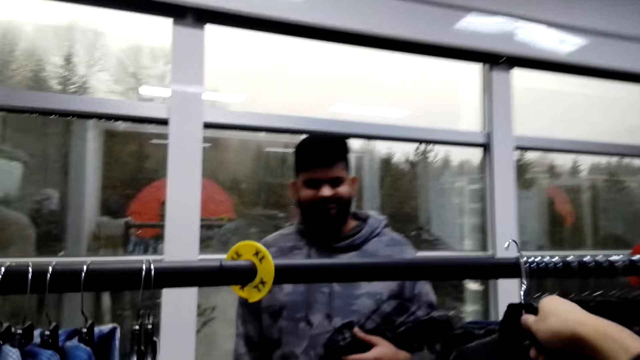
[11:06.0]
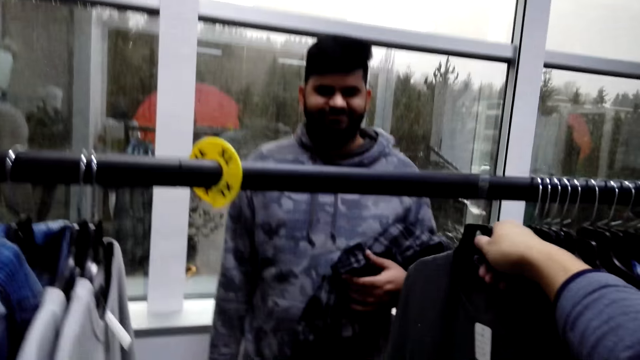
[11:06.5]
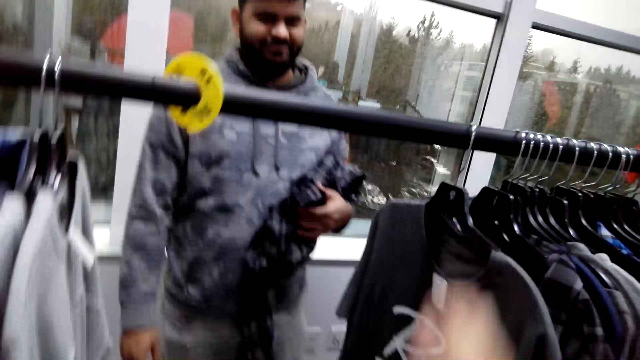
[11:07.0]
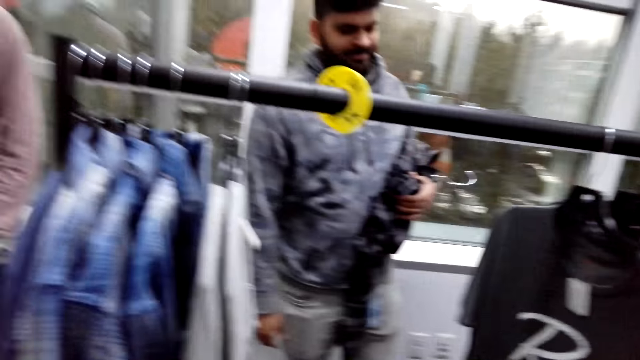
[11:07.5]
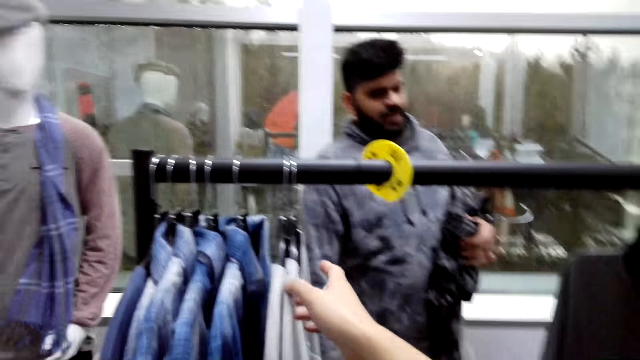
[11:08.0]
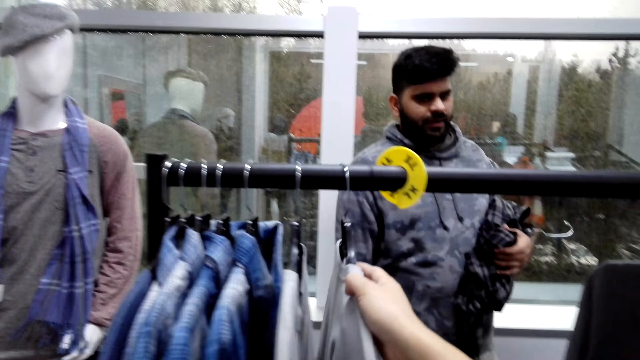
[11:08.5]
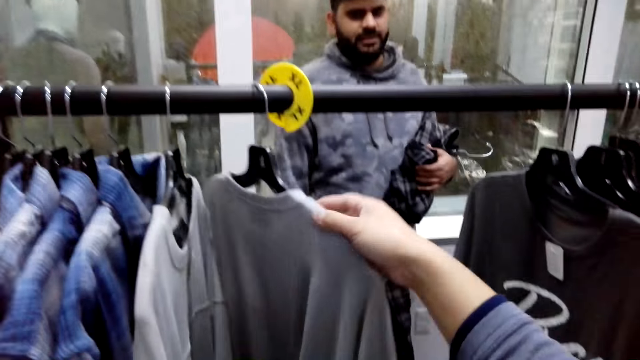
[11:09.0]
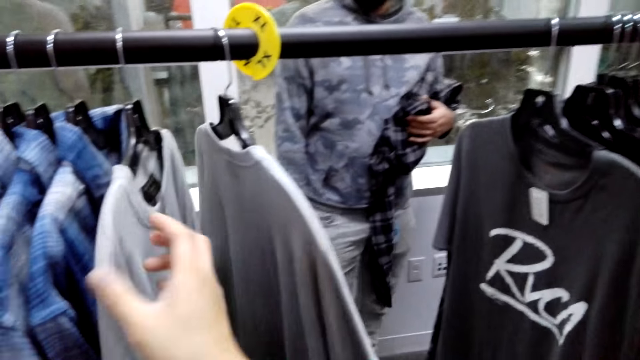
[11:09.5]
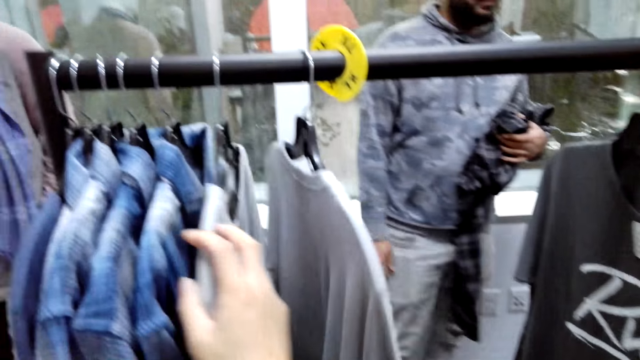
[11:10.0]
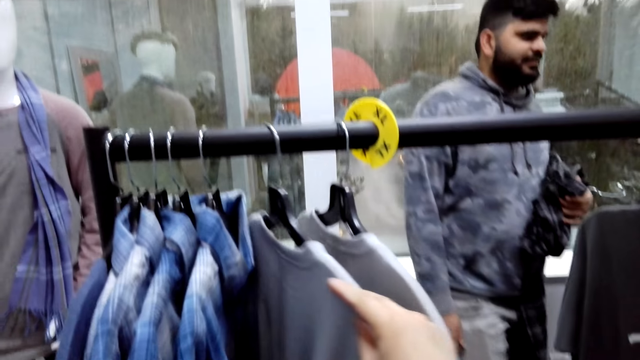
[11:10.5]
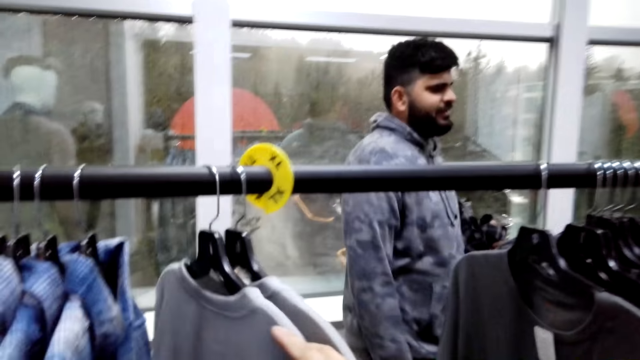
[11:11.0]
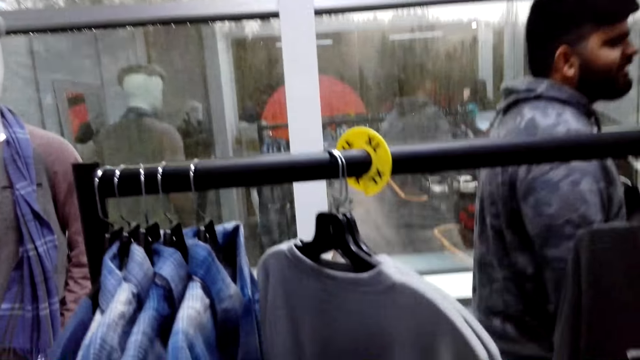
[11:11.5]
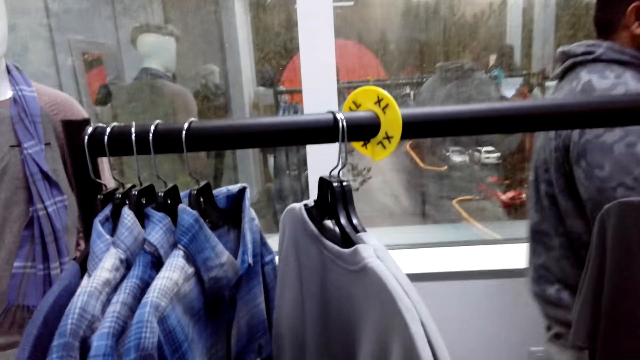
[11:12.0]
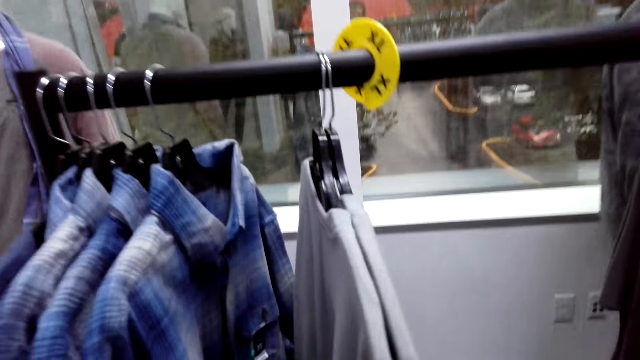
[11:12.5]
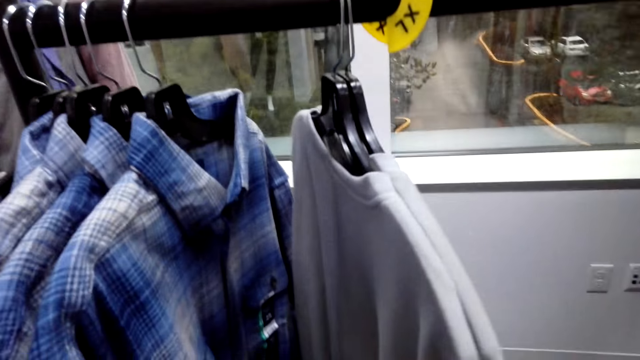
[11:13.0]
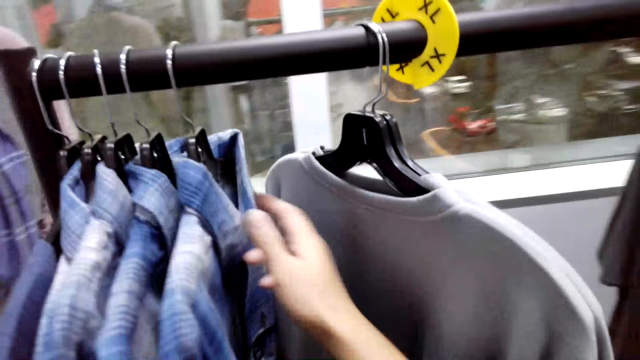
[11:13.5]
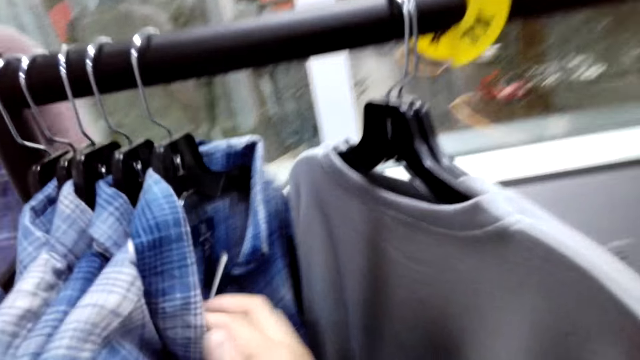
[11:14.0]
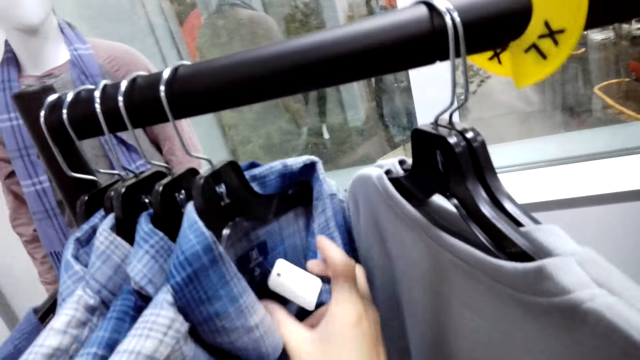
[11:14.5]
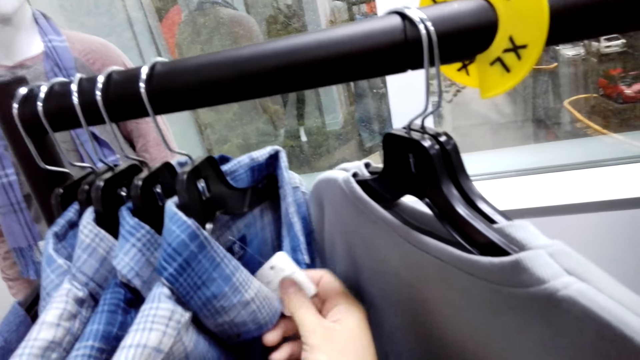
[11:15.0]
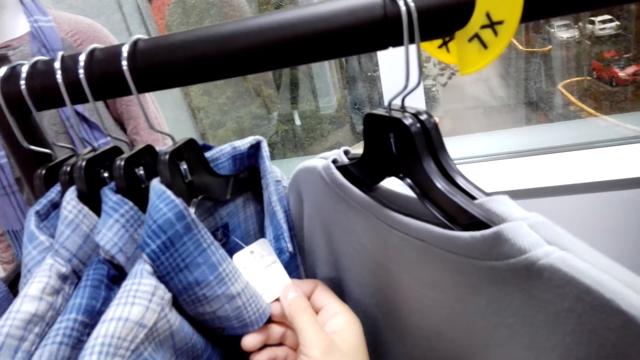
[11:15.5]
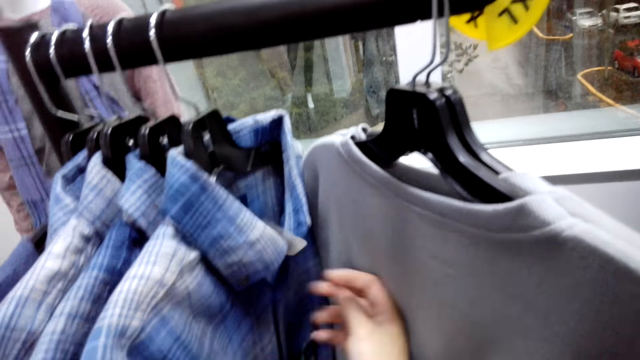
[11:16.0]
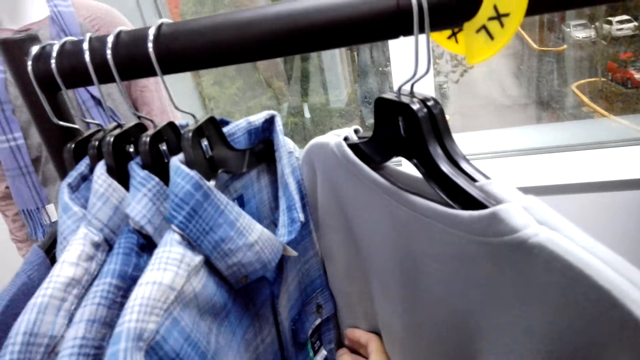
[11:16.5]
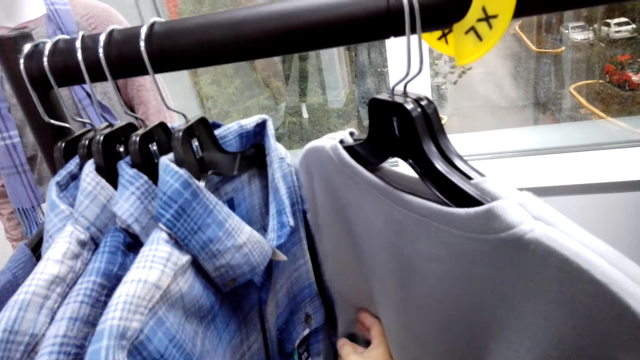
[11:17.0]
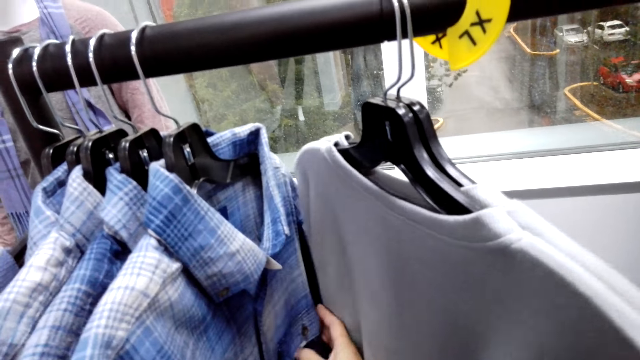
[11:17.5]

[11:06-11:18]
The camera wearer moves t-shirts on the hanging rod.

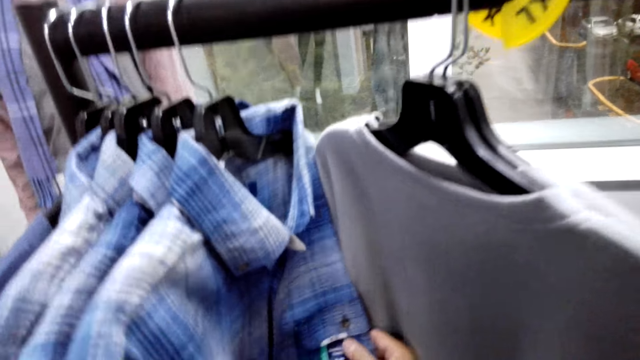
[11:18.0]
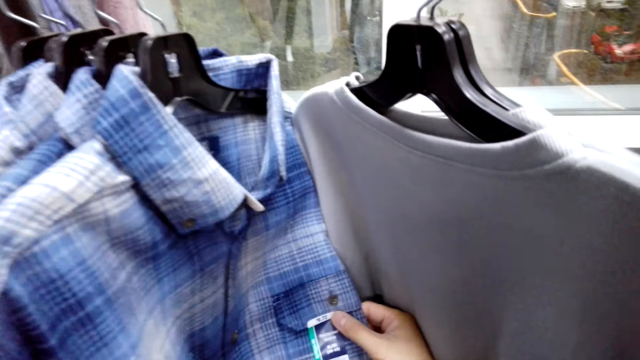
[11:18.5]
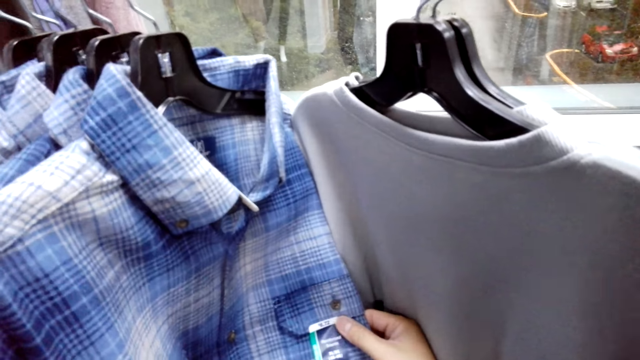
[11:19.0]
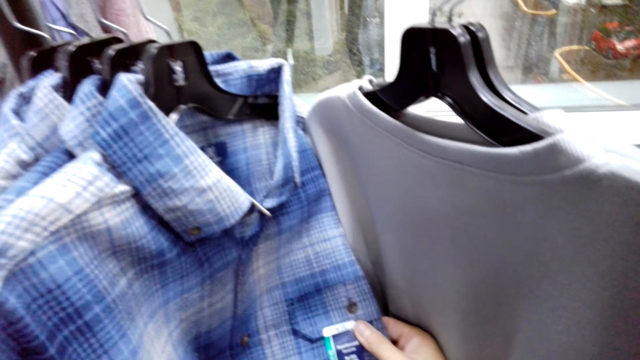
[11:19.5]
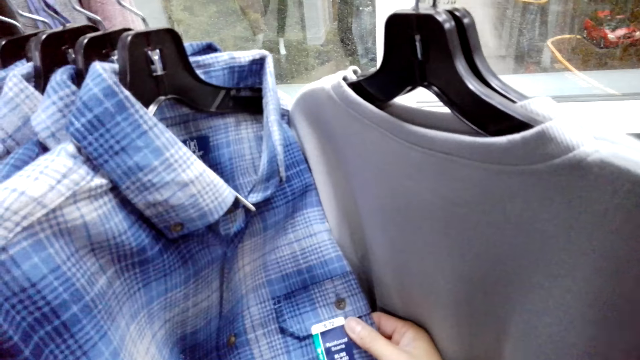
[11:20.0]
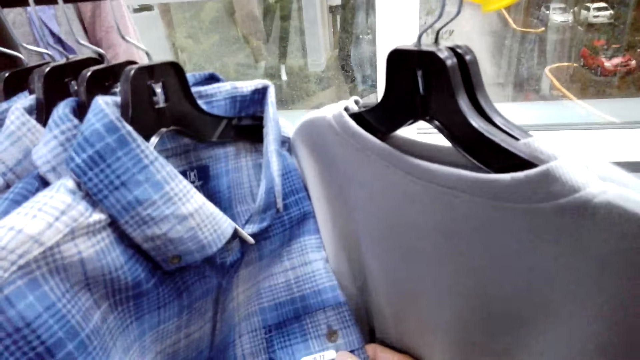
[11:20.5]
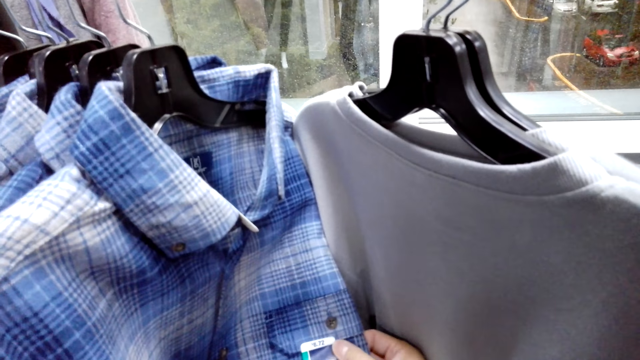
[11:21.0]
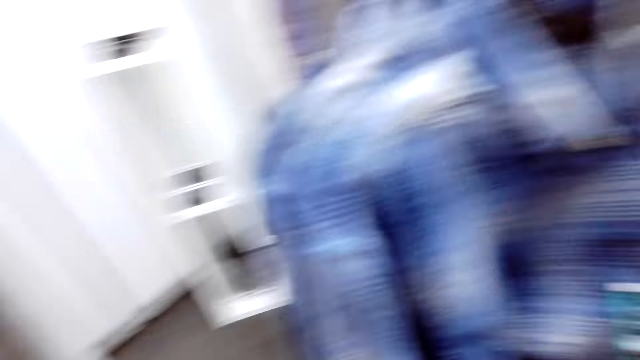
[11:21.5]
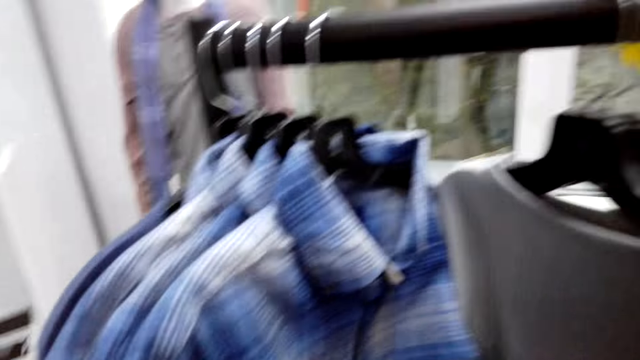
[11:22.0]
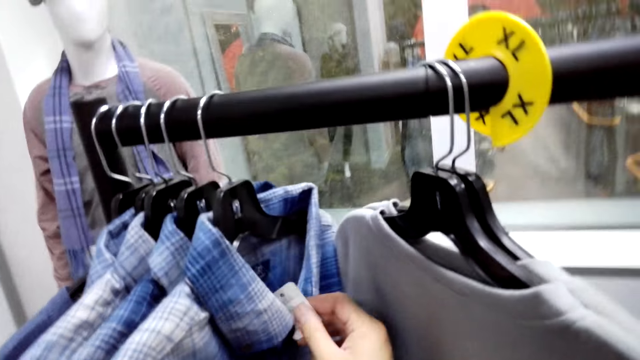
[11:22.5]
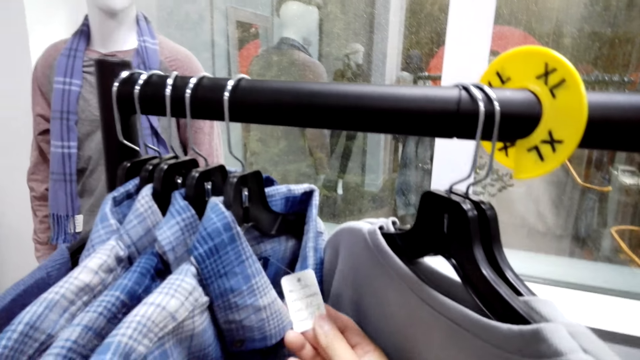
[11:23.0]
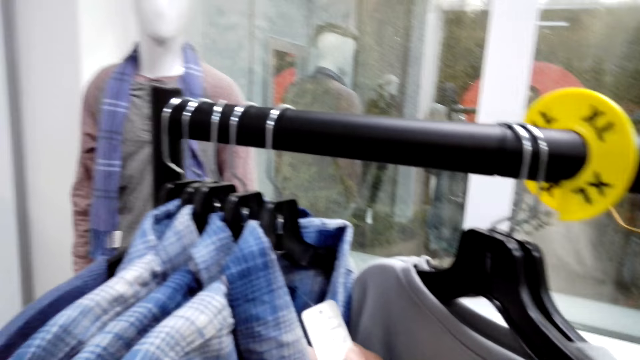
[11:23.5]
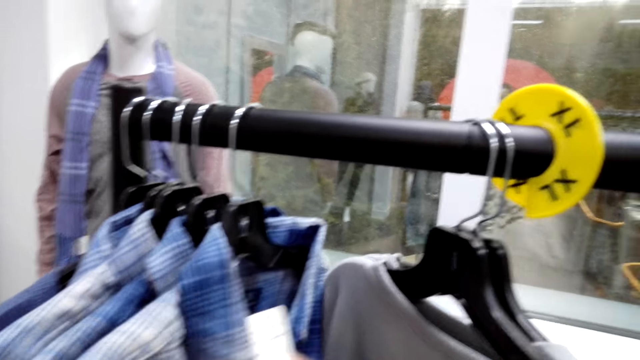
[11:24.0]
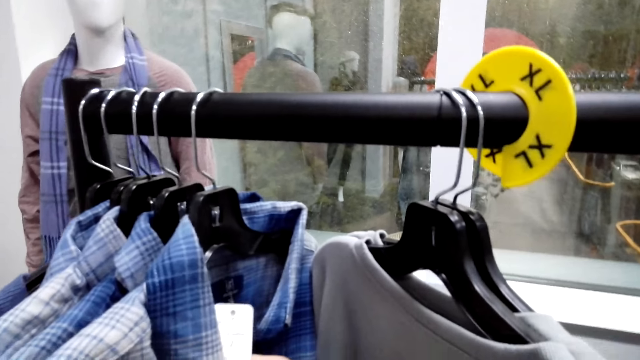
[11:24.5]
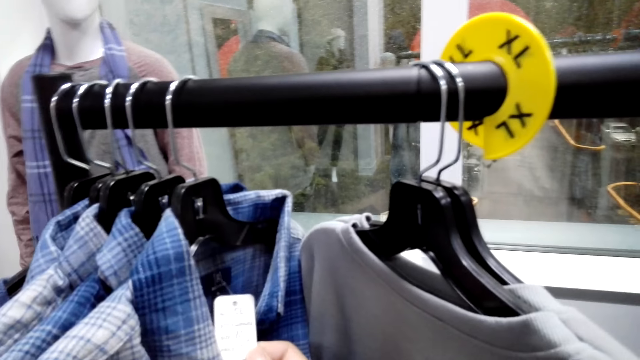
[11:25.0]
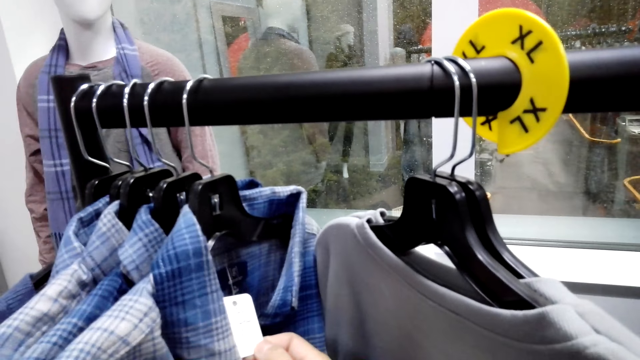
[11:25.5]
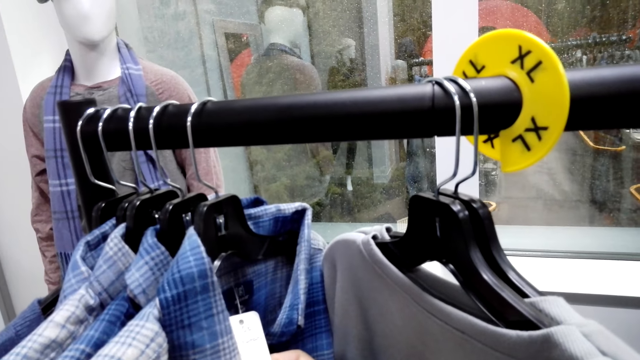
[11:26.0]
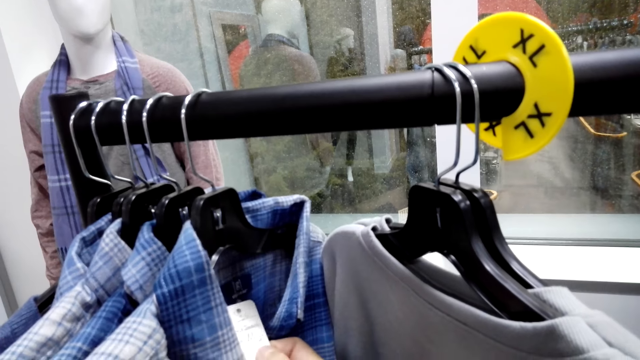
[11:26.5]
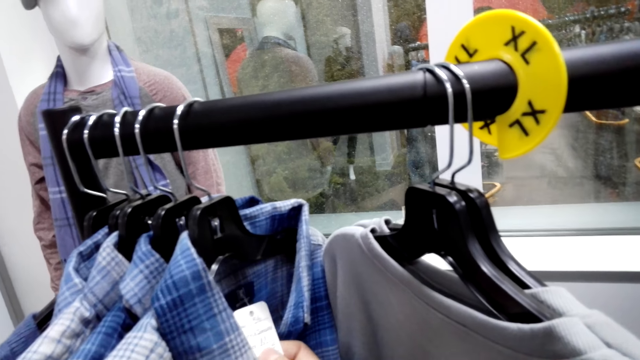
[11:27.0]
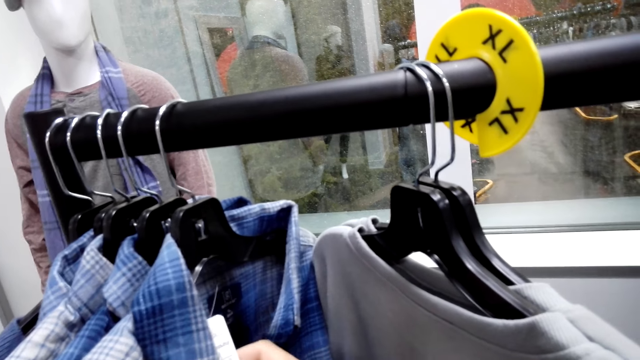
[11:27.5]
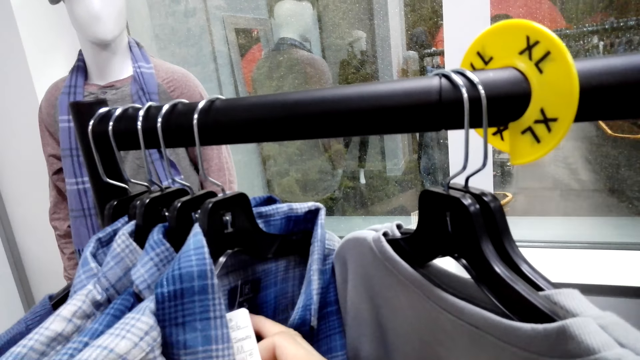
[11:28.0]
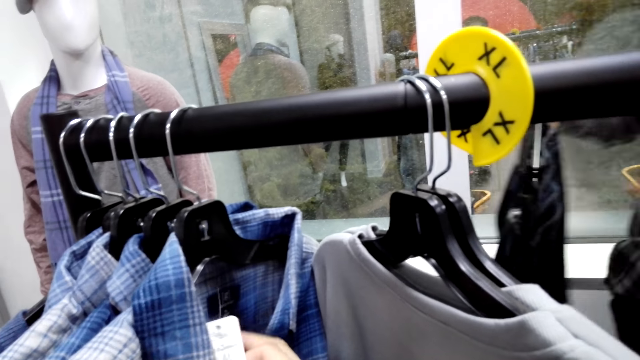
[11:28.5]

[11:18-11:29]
The camera wearer holds a price tag.
